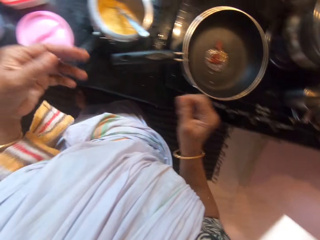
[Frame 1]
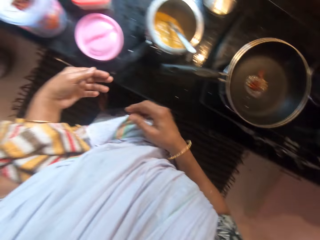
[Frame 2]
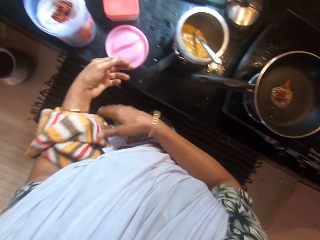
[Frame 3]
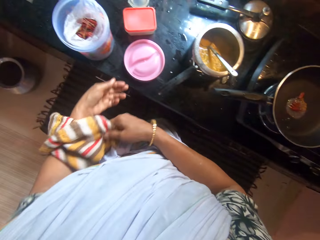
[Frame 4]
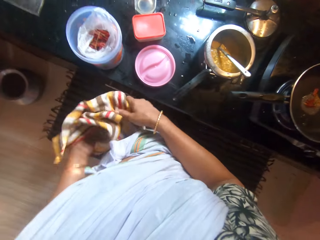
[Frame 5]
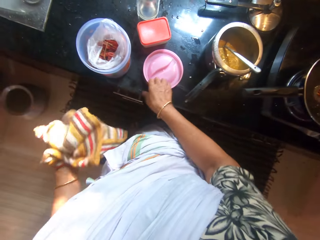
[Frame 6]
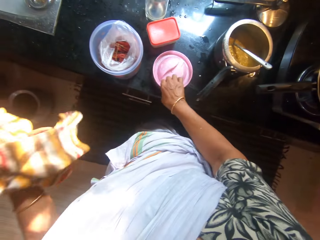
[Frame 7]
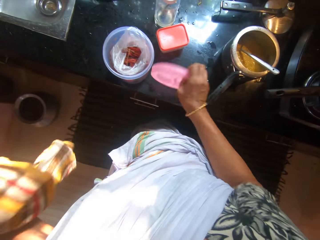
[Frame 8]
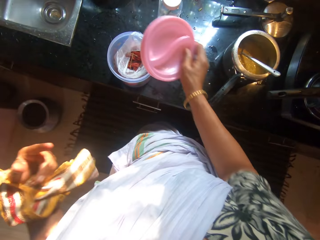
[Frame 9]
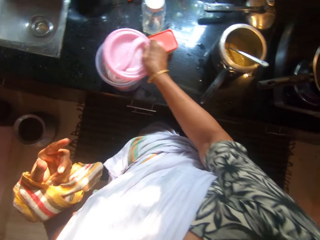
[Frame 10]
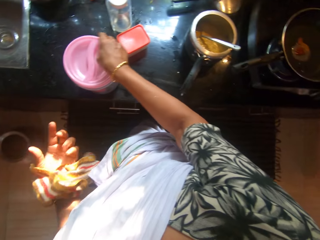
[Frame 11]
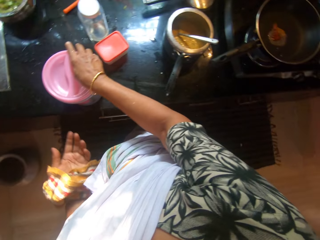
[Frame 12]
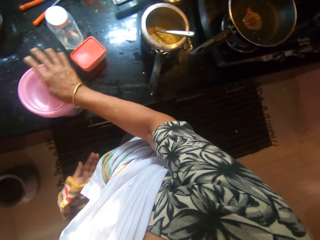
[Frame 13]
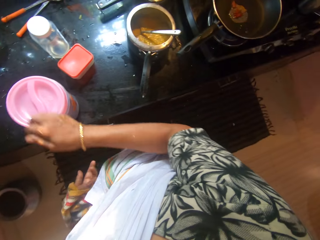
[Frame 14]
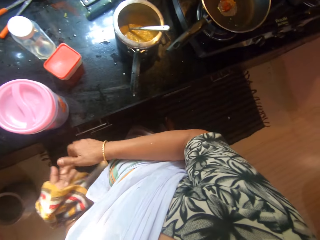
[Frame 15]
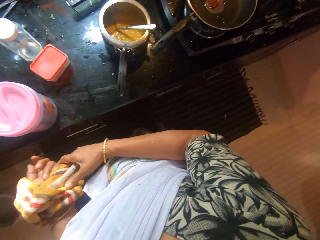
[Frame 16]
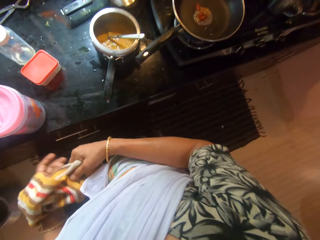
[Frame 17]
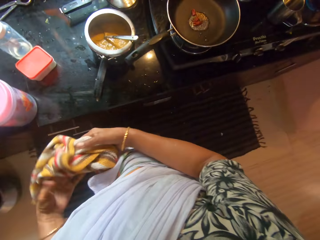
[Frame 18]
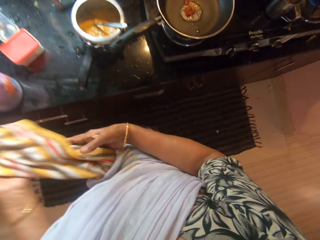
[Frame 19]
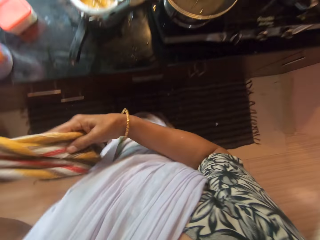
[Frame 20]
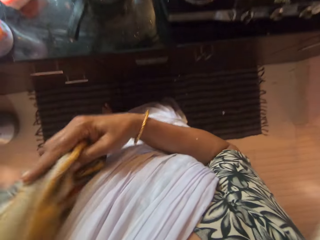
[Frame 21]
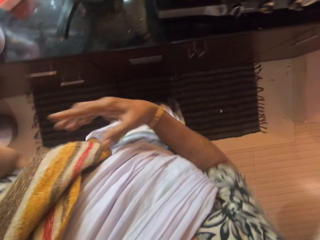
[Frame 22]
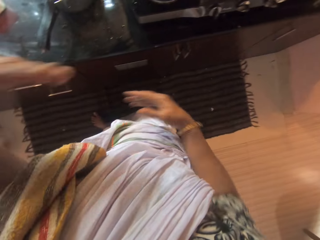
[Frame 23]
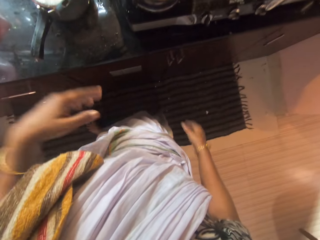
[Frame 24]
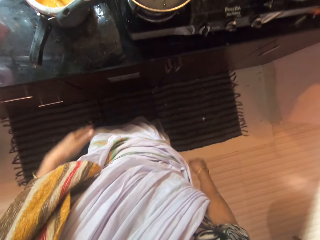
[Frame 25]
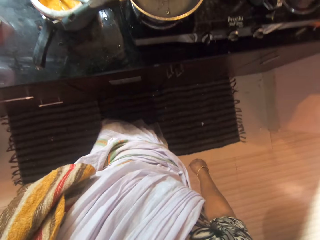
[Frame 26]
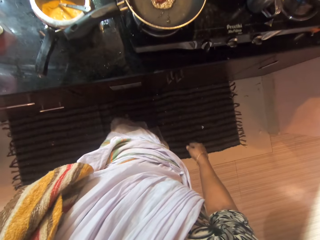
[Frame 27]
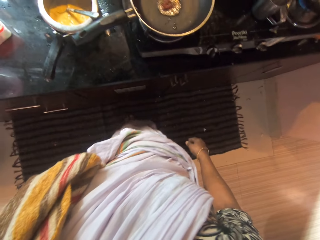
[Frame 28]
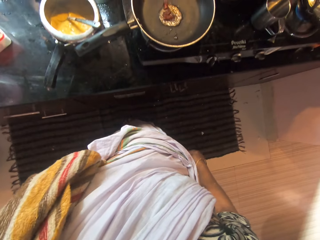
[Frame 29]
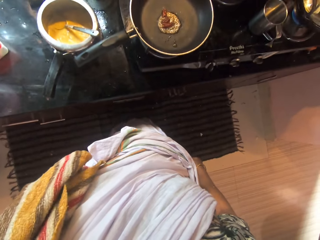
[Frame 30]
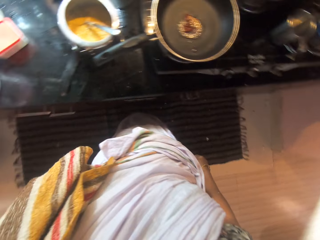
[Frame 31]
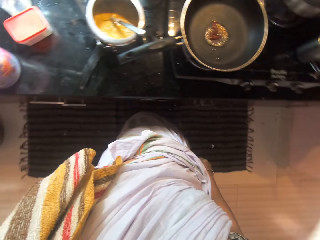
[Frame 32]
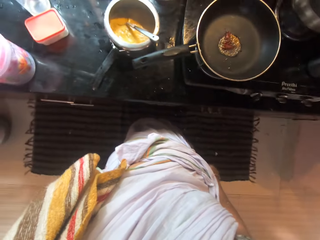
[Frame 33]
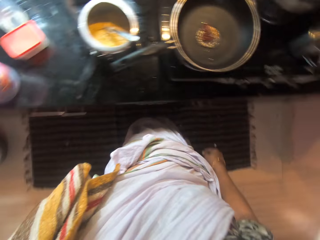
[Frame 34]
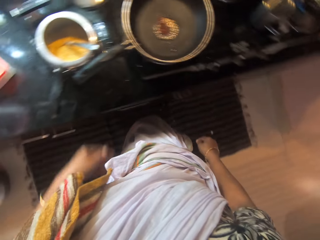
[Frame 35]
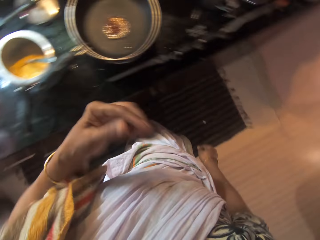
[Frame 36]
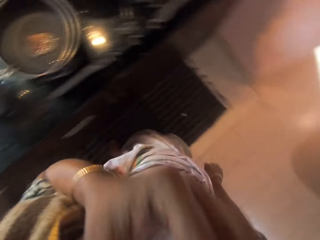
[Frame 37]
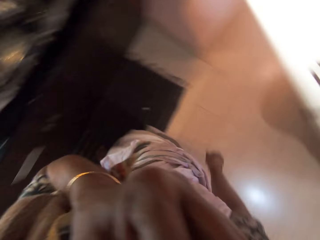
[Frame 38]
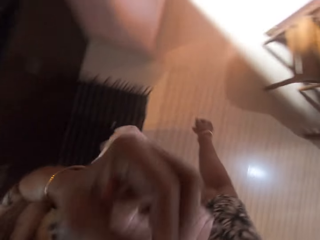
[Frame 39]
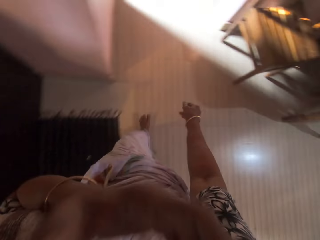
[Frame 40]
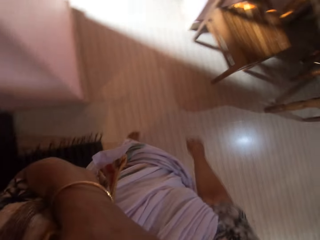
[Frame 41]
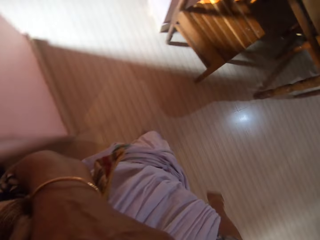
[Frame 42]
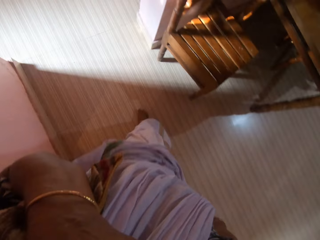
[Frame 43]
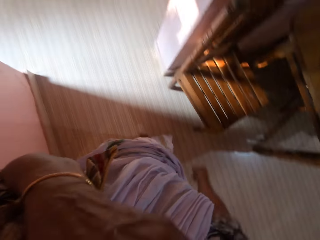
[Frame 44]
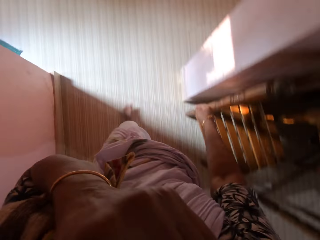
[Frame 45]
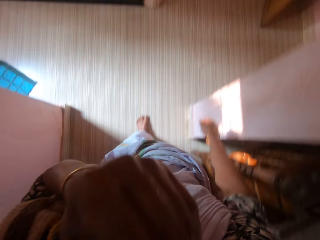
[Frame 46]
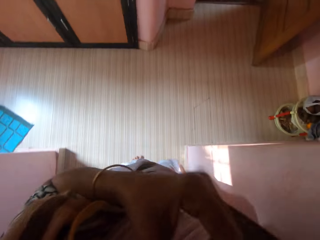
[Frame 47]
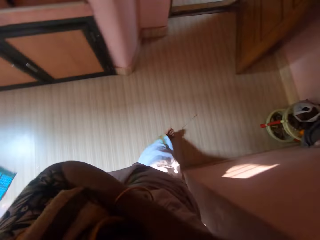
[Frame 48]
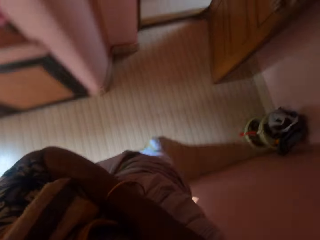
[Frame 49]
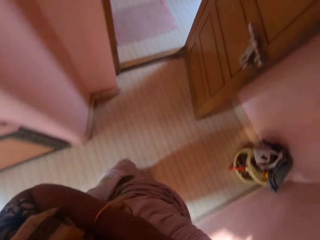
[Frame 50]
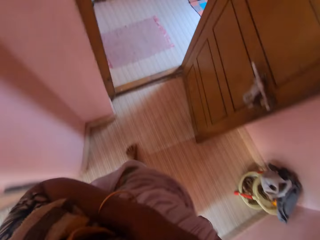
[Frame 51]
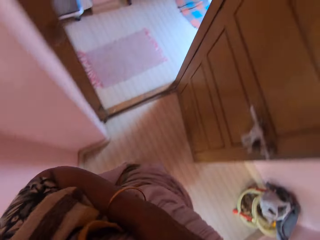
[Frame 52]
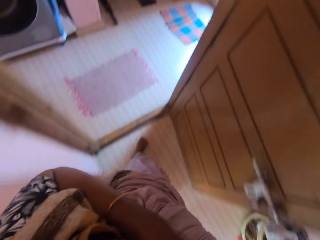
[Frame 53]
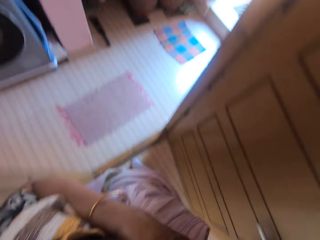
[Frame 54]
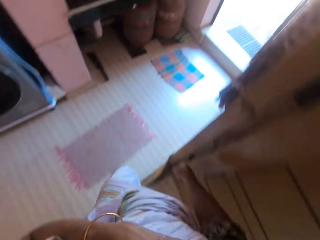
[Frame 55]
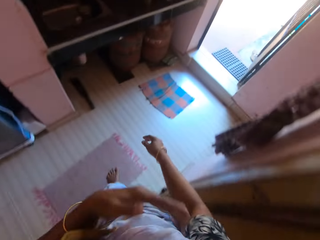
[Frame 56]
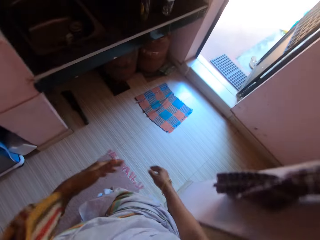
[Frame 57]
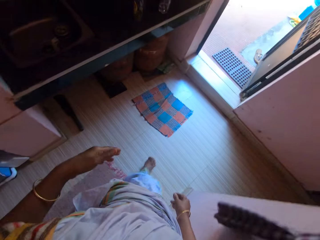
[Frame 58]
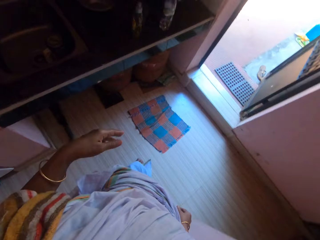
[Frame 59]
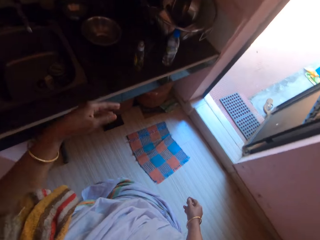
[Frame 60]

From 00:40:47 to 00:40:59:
The camera wearer adjusts a napkin in her left arm with her right hand. She picks the lid from the slab with her right hand. She covers the lid on top of the plastic on the slab with her right hand. She adjusts the napkin in her left arm with her right hand. She drops the napkin on her shoulder with her hands. She lifts her hand. She scratches her face with her left hand. She walks.

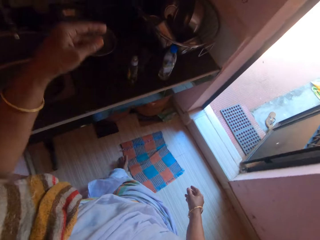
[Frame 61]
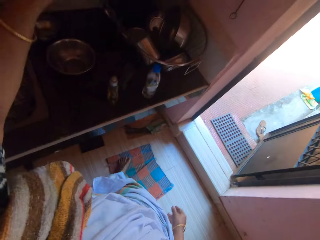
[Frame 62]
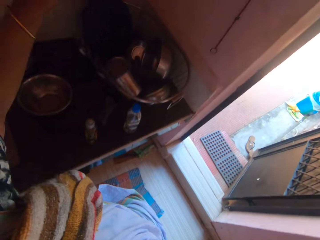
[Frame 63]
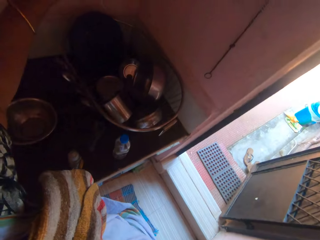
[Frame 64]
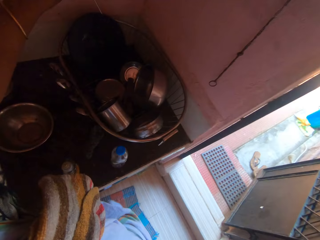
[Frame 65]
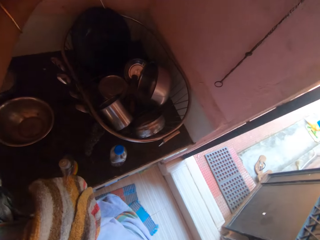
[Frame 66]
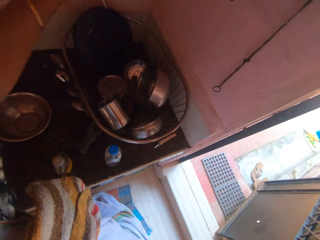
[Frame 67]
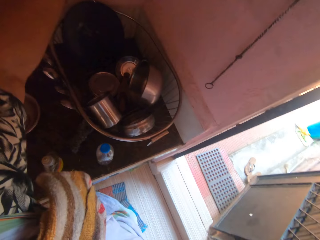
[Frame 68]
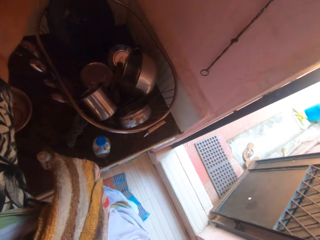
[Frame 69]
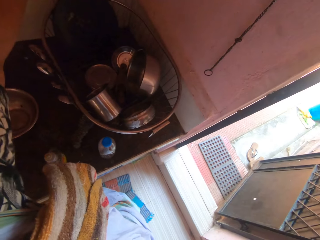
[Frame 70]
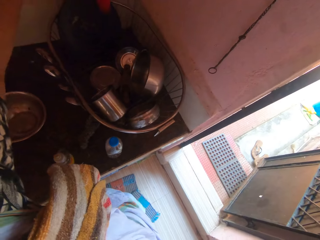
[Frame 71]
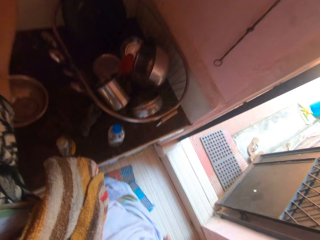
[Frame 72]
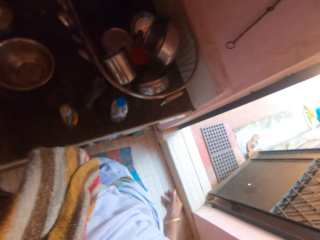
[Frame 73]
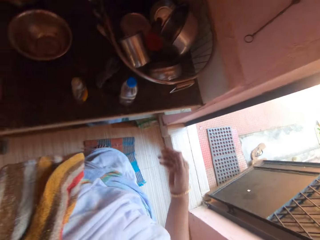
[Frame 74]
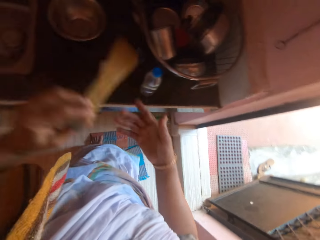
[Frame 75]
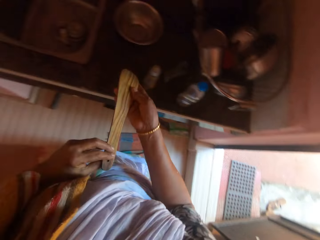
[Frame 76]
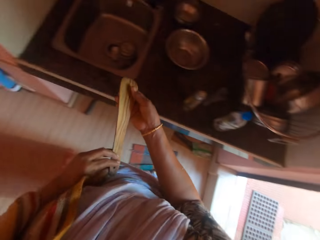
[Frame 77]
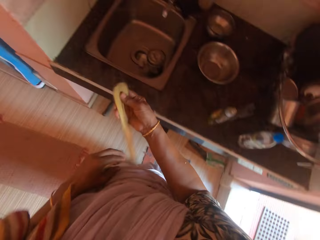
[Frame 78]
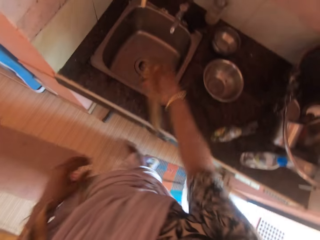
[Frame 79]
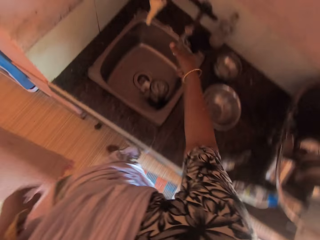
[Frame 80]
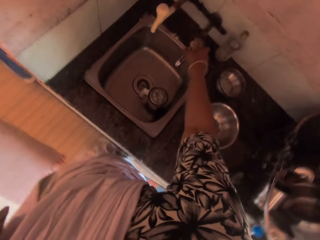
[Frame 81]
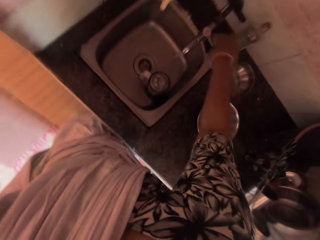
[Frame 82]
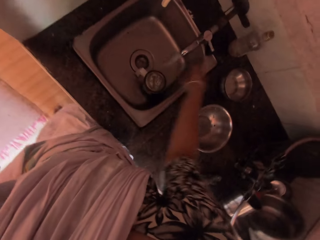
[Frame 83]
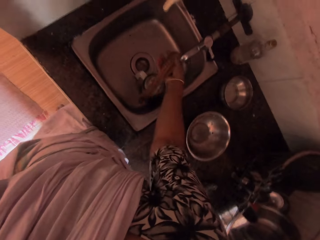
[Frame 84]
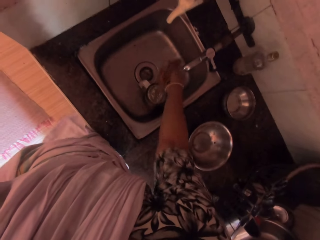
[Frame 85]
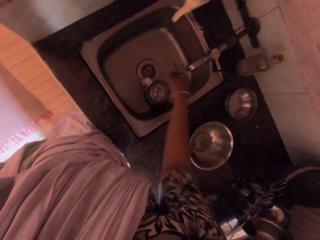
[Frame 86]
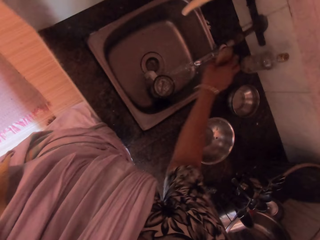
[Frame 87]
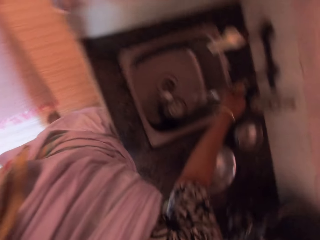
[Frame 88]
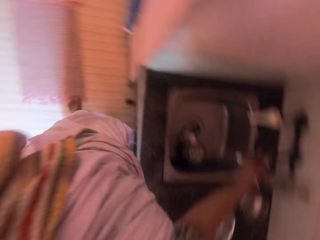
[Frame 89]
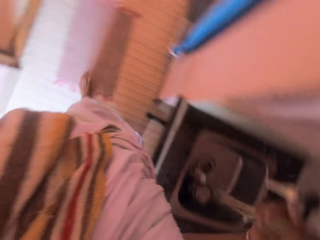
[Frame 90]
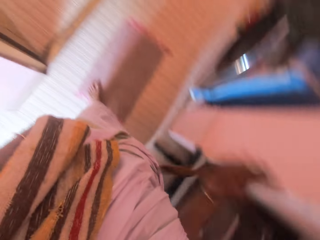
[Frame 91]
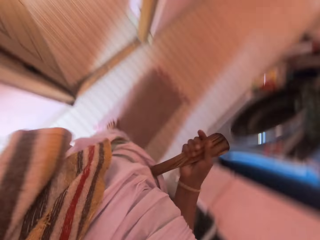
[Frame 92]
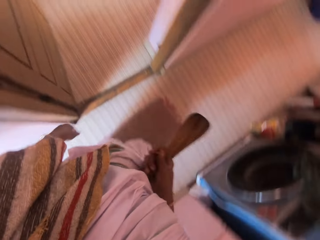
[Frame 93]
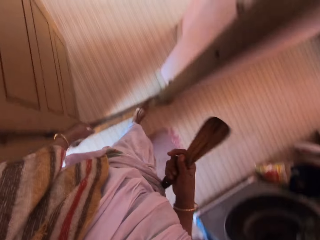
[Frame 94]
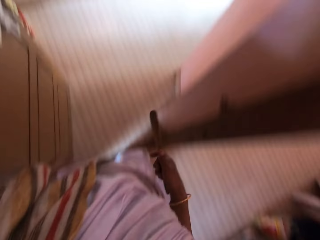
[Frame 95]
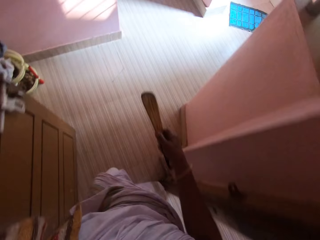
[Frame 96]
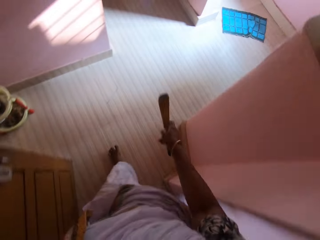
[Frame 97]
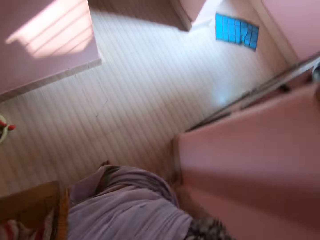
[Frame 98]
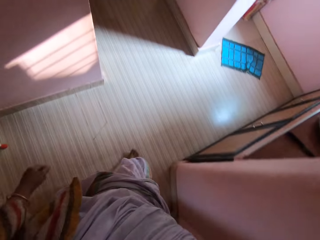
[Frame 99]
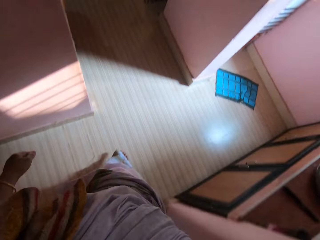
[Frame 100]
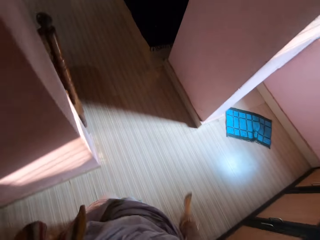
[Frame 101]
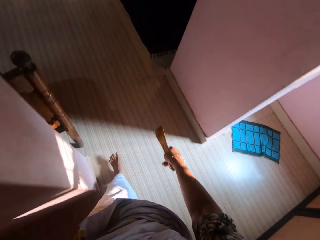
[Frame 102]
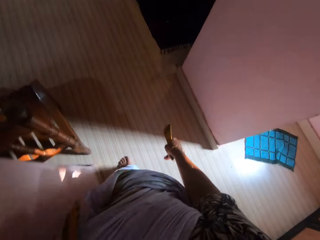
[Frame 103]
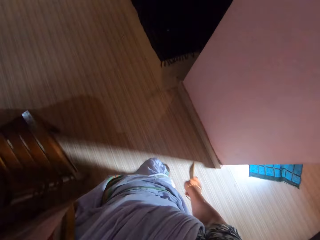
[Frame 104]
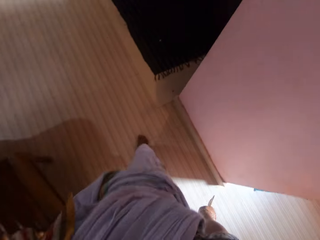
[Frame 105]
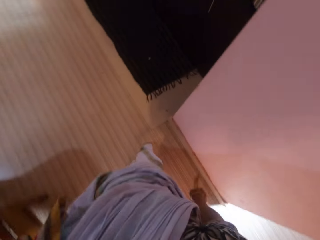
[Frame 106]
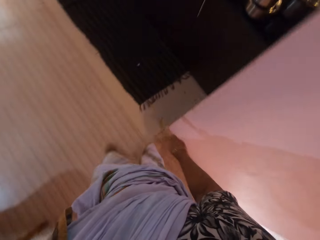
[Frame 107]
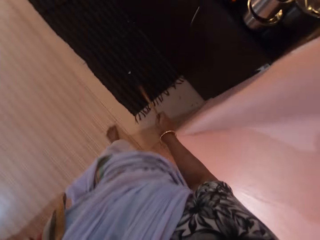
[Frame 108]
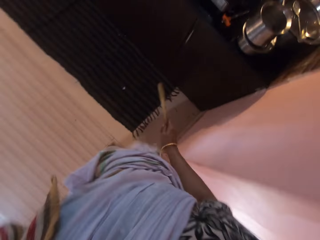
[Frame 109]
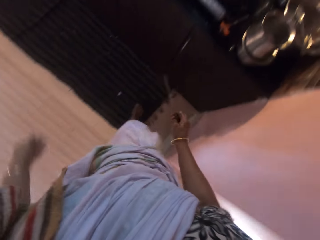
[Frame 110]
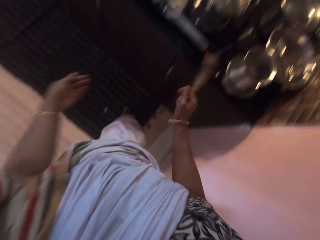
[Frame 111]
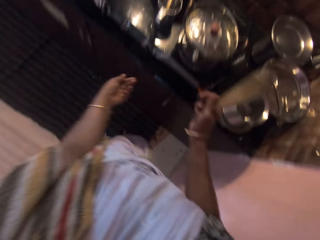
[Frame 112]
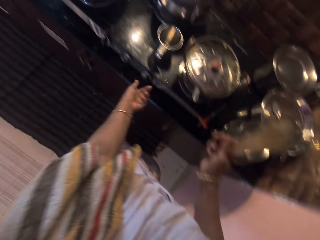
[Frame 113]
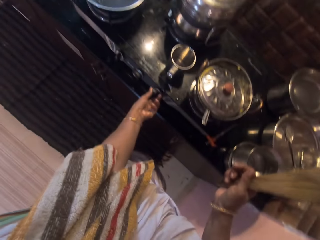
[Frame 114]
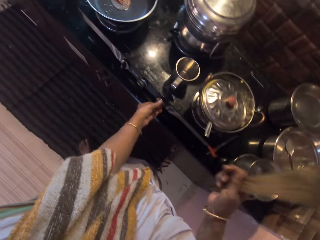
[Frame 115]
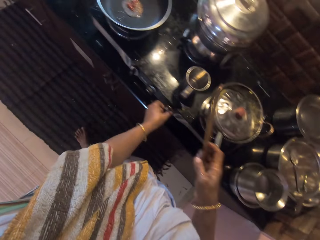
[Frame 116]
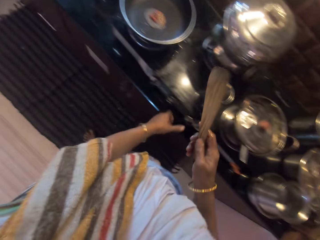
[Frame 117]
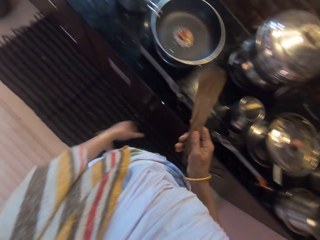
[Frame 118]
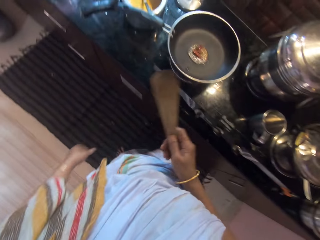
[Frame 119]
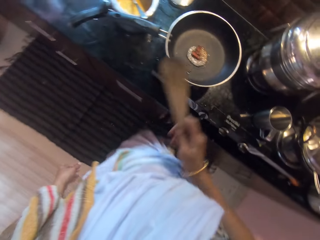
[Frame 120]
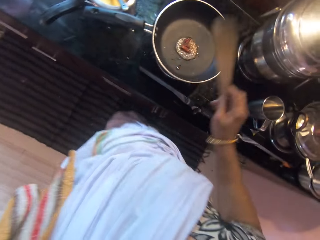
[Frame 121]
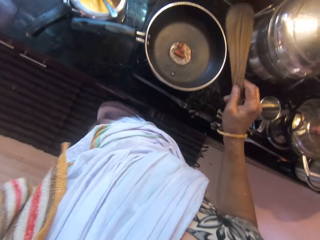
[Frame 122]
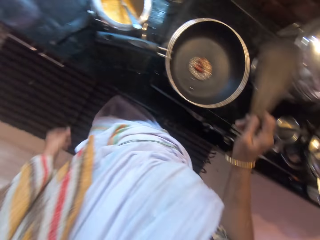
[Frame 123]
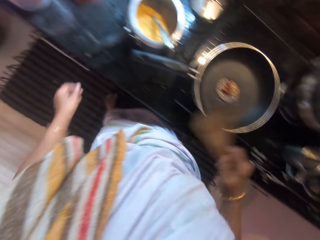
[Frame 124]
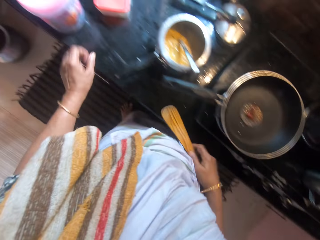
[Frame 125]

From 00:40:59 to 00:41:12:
The camera wearer picks a spatula from a cabinet in the kitchen with her left hand. She holds the spatula with her hands. She opens a kitchen tap with her right hand. She rinses the spatula in a kitchen sink under the kitchen tap with her right hand. She closes the kitchen tap with her right hand. She walks. She holds the spatula in her right hand. She turns a knob on the cooker with her left hand.
